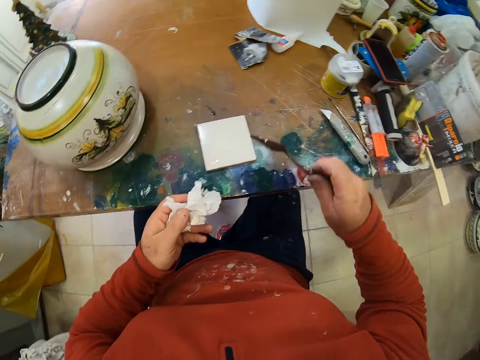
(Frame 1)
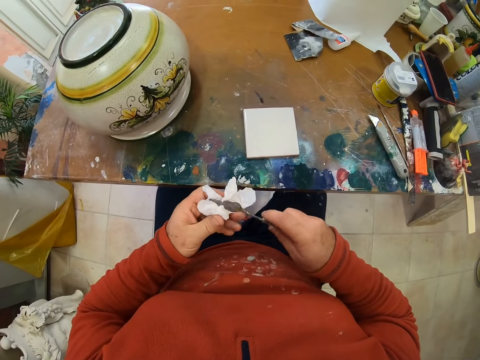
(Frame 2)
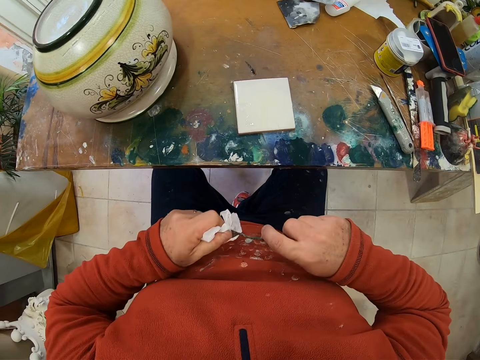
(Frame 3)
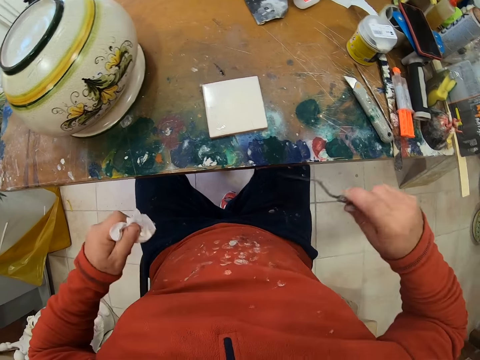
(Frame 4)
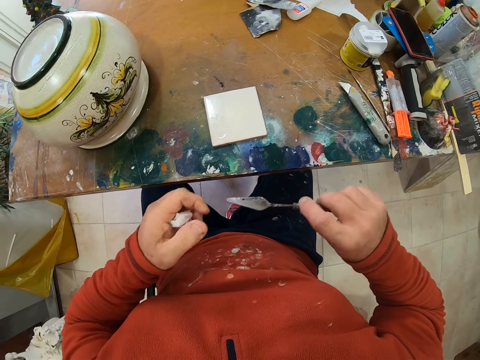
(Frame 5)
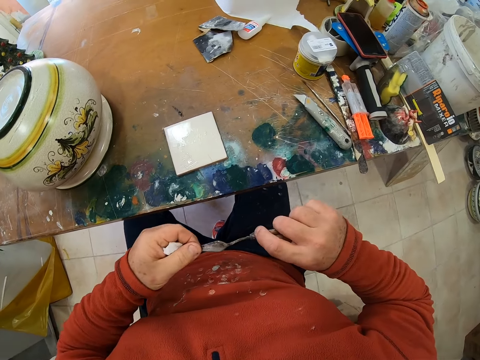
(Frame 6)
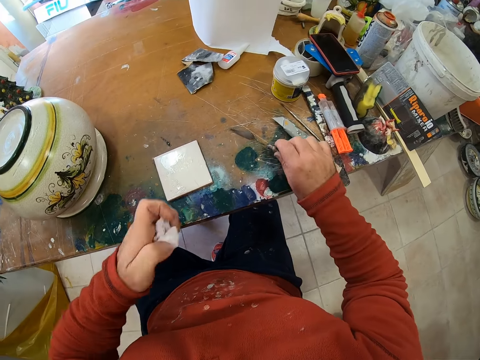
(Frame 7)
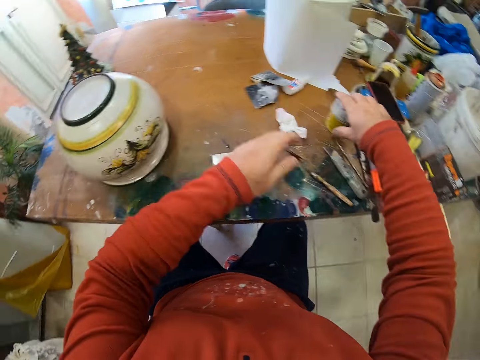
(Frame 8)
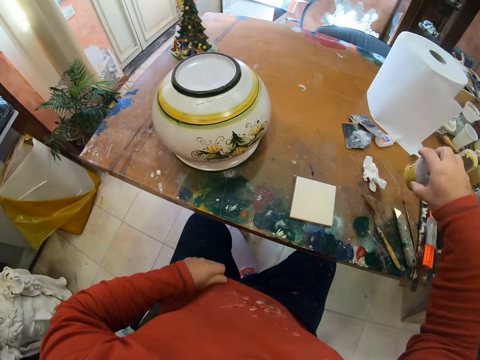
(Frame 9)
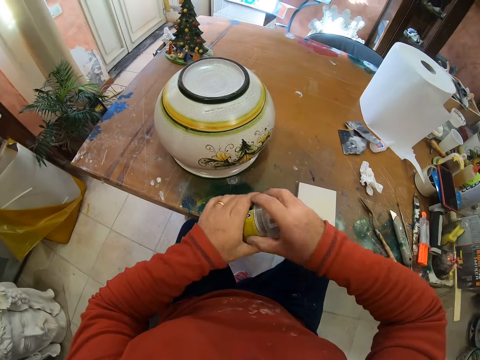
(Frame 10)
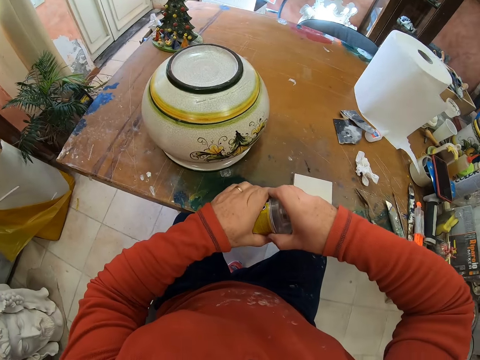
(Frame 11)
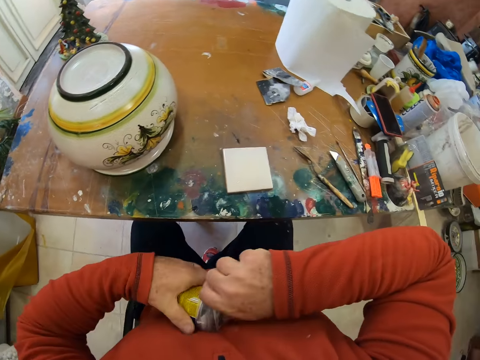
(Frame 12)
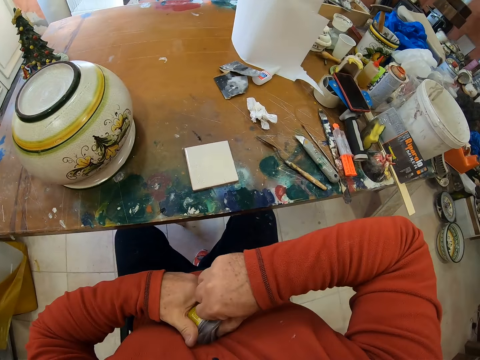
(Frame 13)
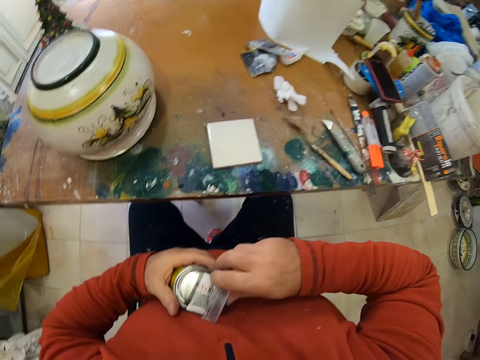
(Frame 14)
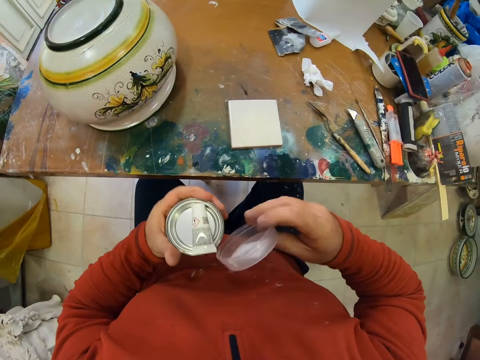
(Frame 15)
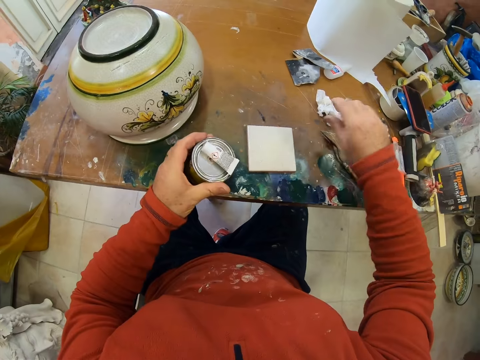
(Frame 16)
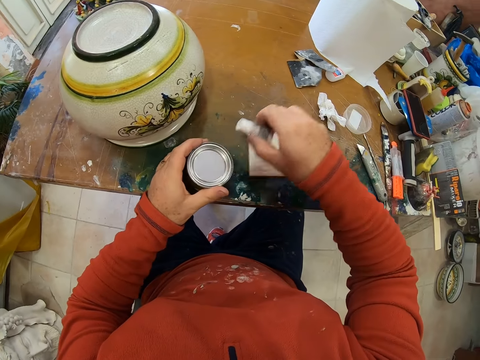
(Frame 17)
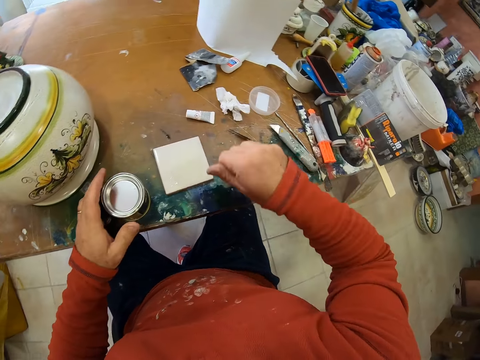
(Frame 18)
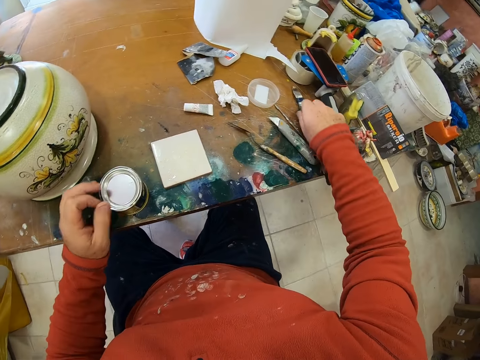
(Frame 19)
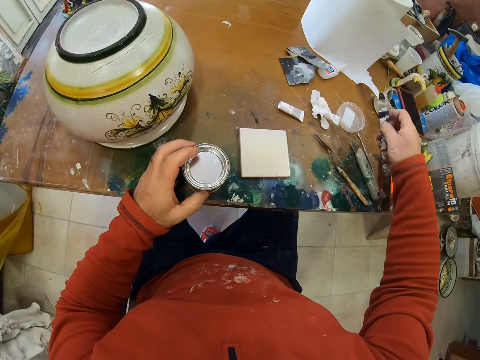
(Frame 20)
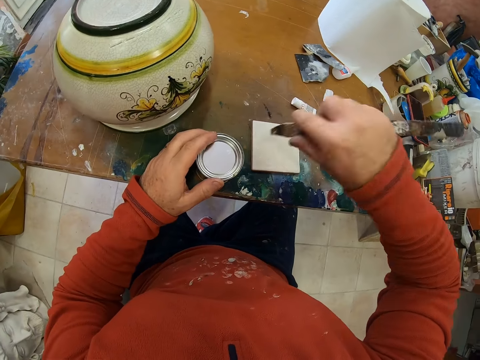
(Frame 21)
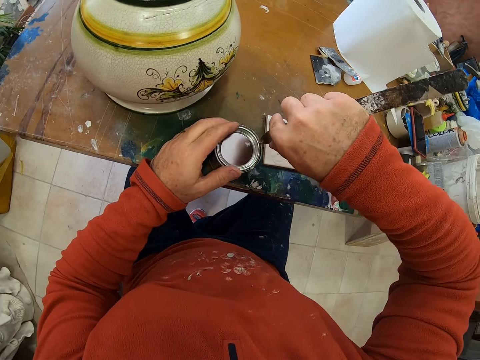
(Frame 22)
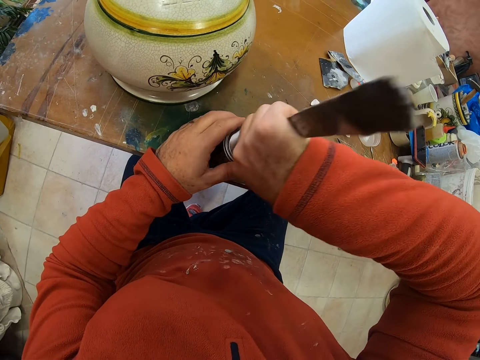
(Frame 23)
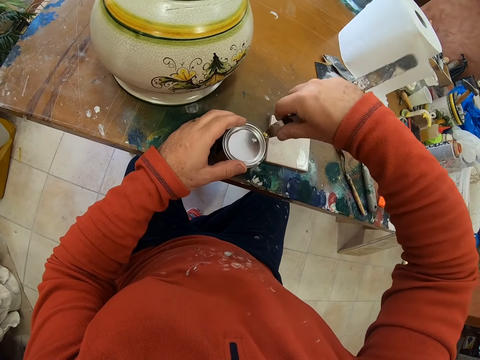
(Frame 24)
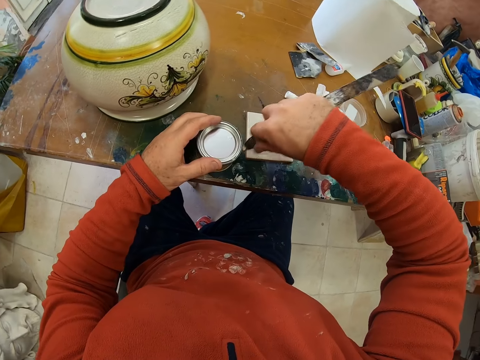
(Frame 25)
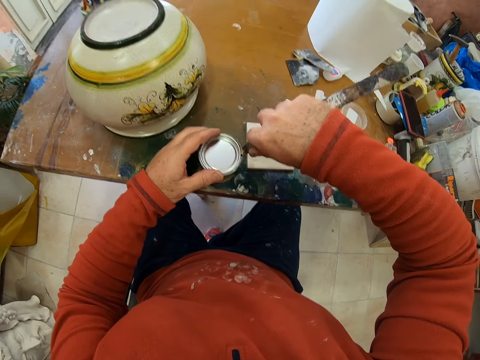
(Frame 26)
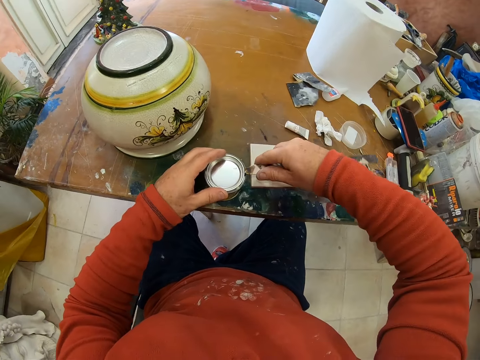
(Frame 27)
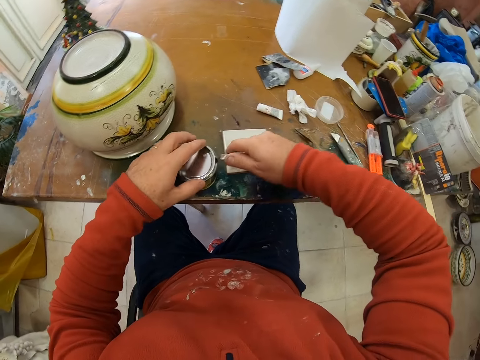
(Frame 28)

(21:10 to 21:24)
The camera wearer takes a trowel or scooper from the table. They wipe the scooper with a piece of tissue. They place the scooper on the table. They put the napkin down. They pick the container. They open the container. They place the lid on the table. They take a metal from the table. They open the container.

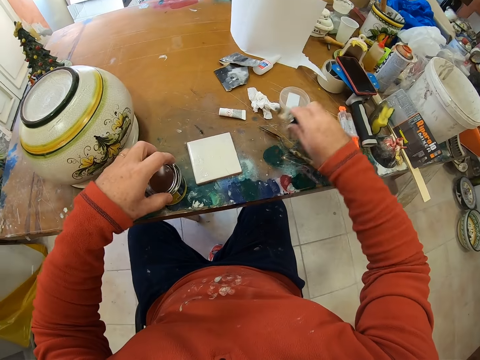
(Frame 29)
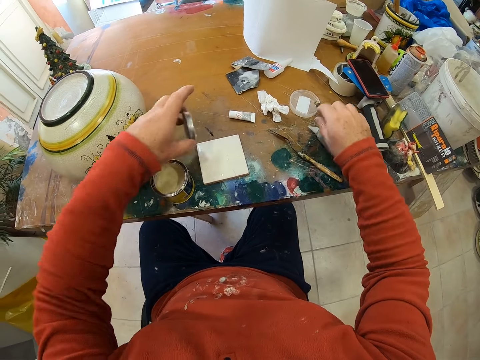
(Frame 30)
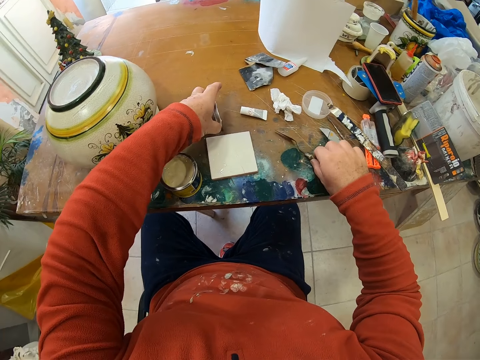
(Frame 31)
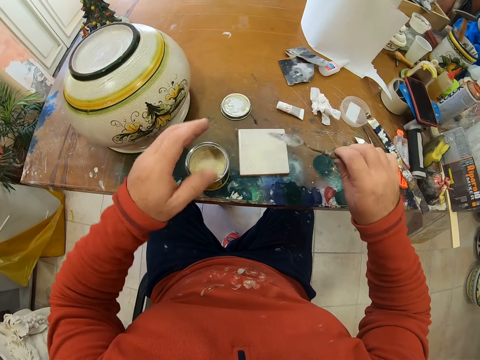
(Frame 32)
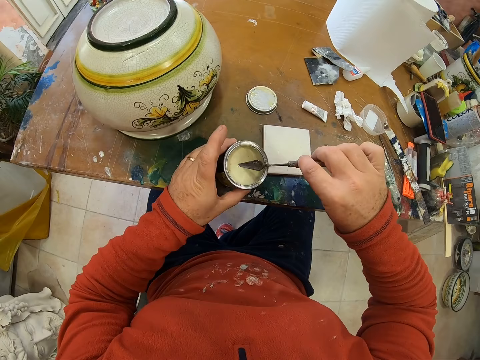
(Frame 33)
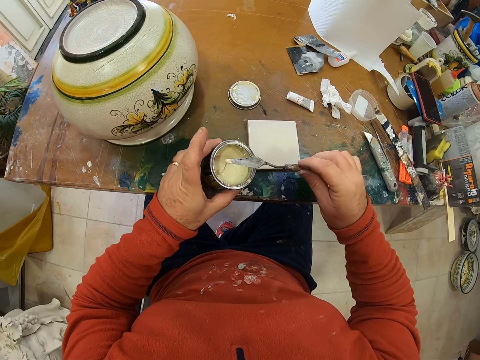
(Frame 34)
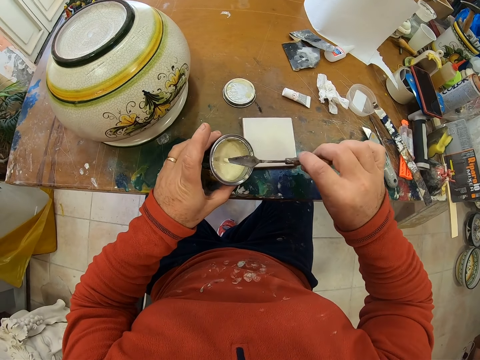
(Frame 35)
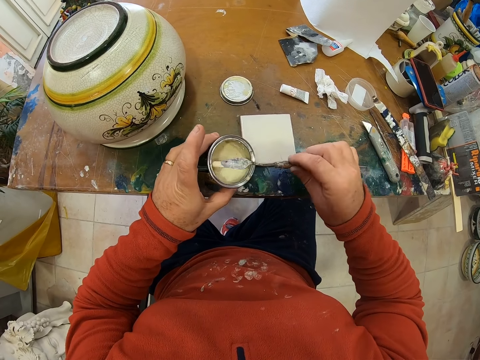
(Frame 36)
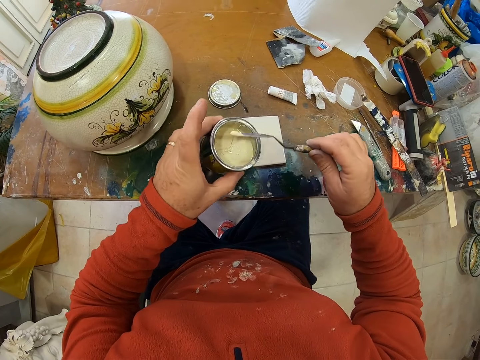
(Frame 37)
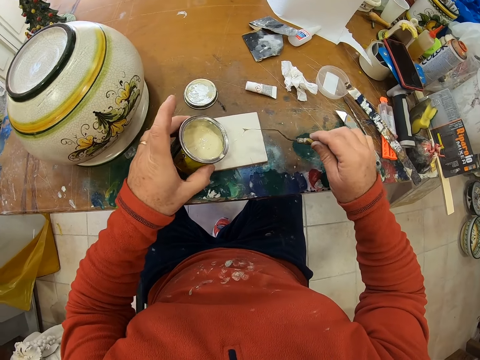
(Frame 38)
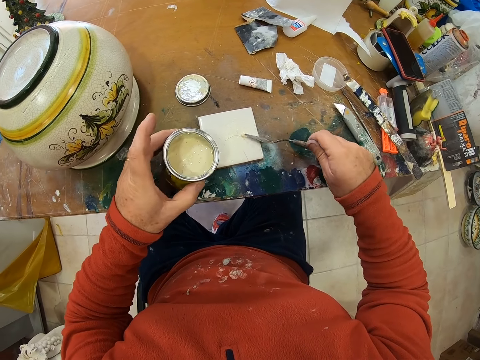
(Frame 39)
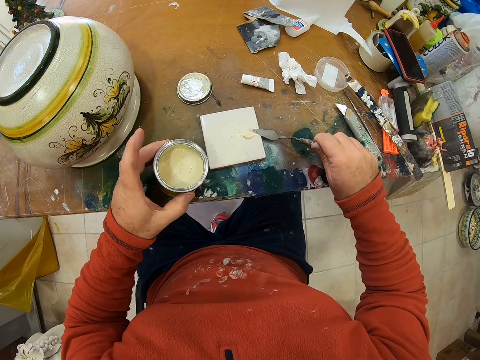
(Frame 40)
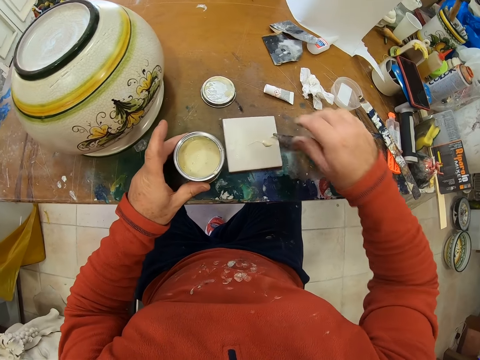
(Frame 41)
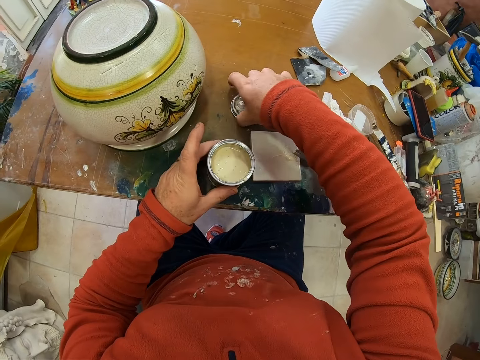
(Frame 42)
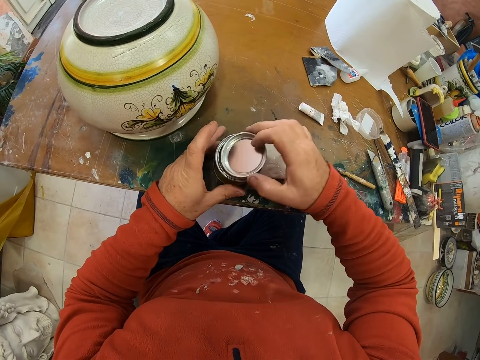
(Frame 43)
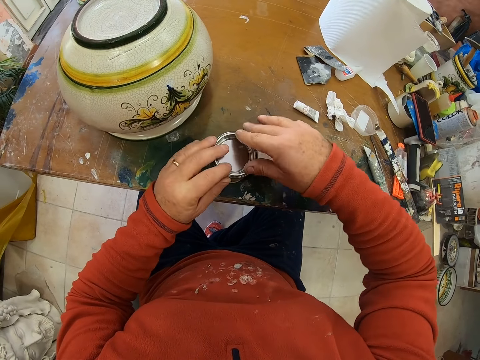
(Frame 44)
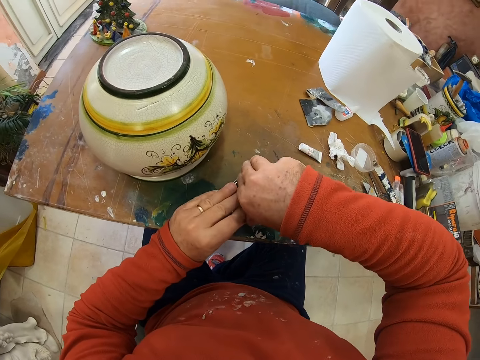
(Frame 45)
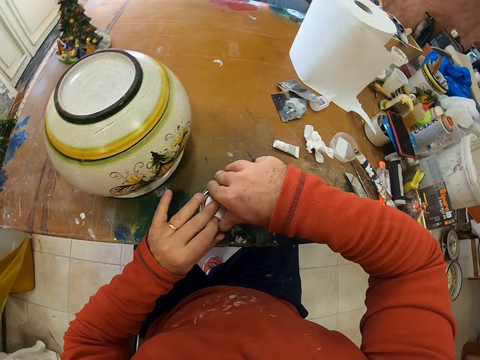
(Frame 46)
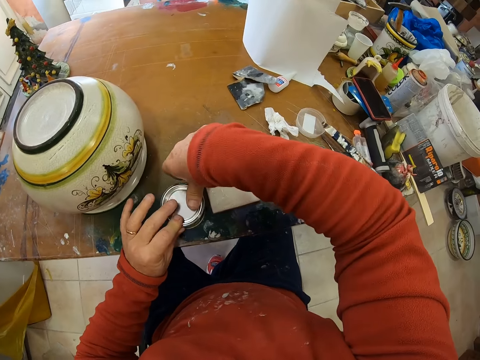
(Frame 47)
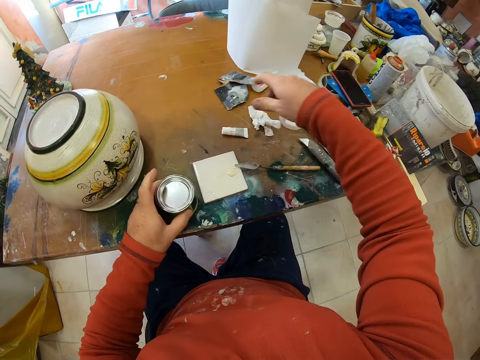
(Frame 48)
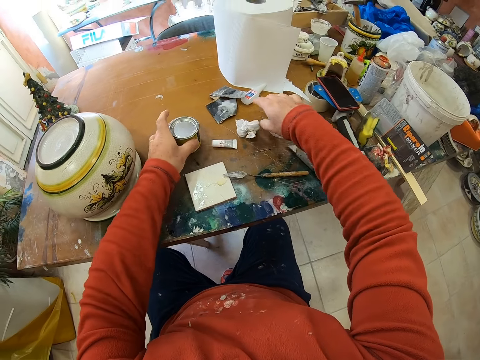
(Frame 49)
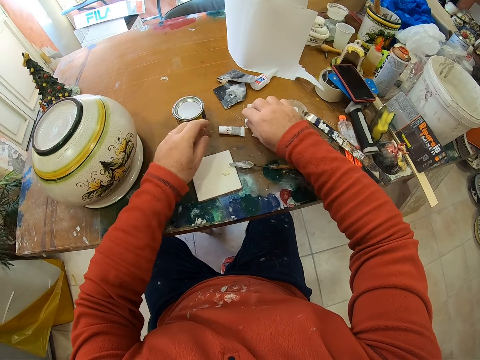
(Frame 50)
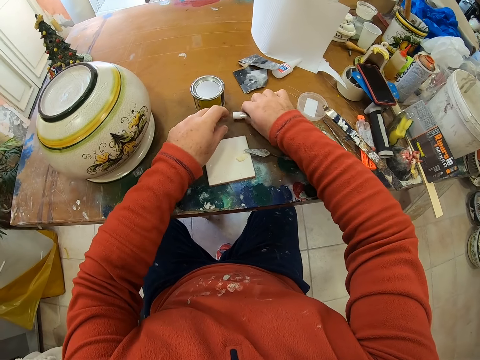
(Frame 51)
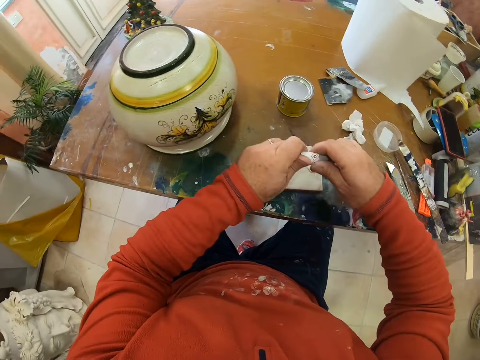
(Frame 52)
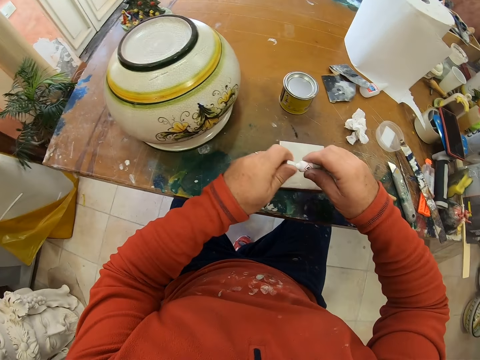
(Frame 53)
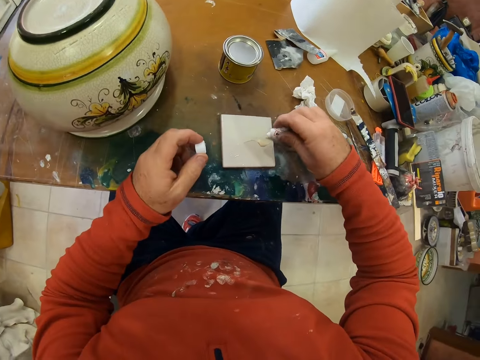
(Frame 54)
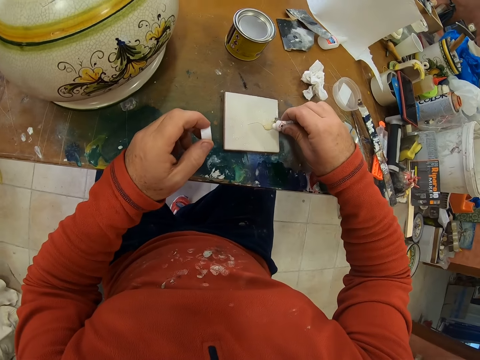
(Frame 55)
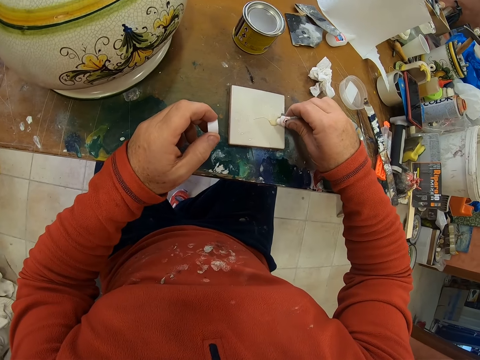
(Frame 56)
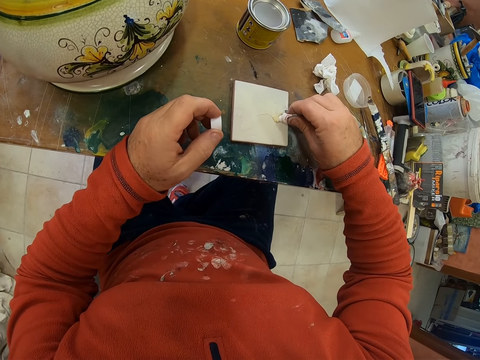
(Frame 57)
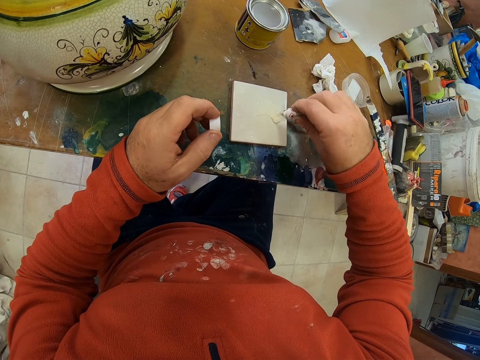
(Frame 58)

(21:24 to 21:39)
The camera wearer puts the metal on the table. They put the lid on the table, take a trowel and scoop porcelain ceramic glue from the container with the trowel. They place the ceramic glue on the tile. They pick up the lid from the table and close the container. They place the container on the table. They pick up super glue from the table. They open the container. They put the glue on the tile.
